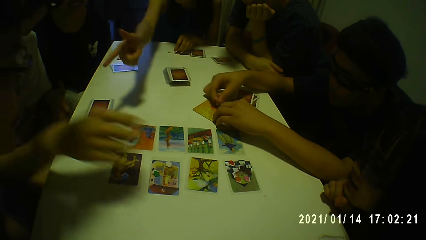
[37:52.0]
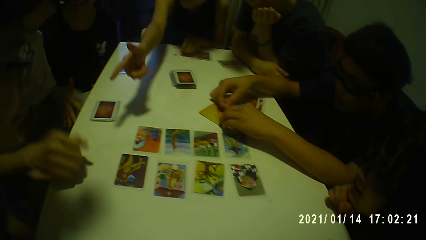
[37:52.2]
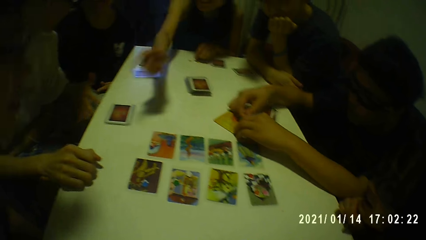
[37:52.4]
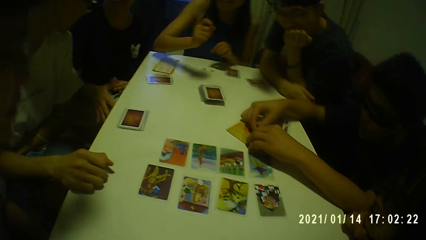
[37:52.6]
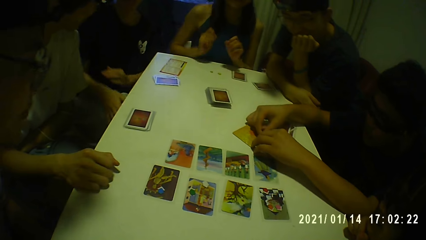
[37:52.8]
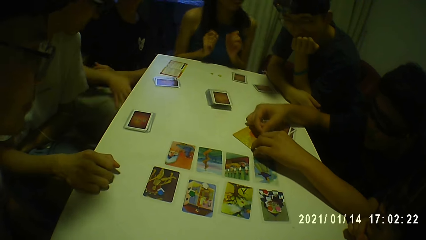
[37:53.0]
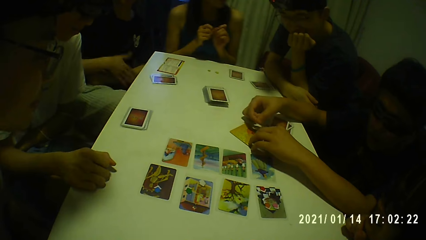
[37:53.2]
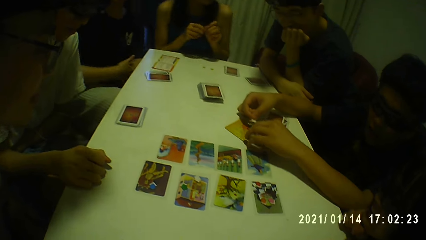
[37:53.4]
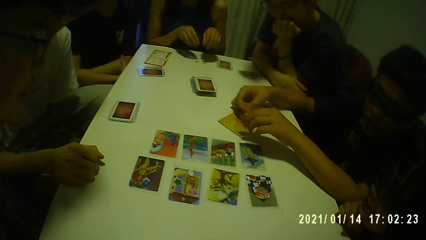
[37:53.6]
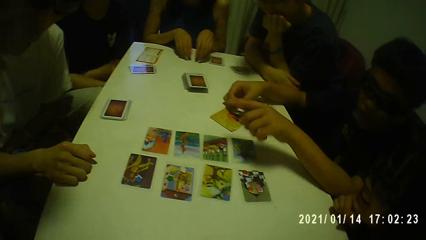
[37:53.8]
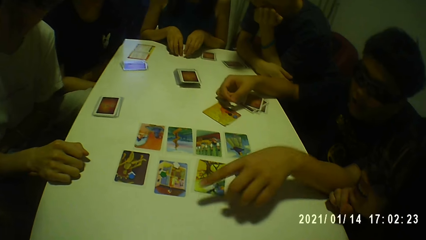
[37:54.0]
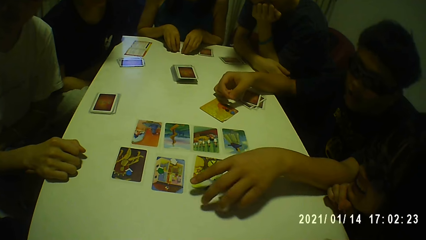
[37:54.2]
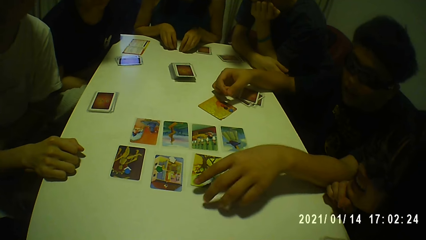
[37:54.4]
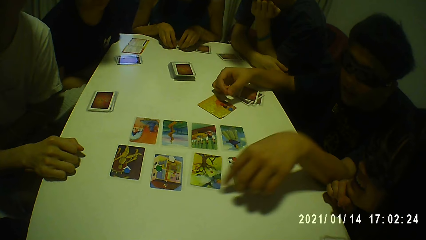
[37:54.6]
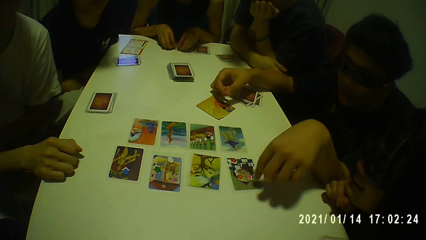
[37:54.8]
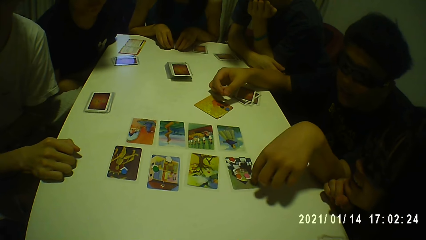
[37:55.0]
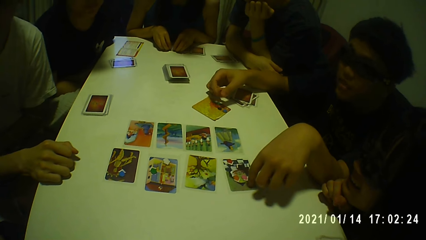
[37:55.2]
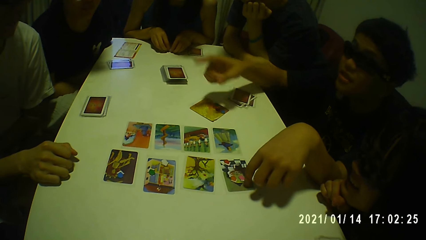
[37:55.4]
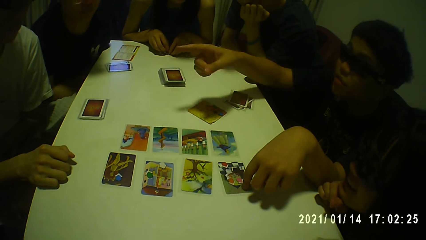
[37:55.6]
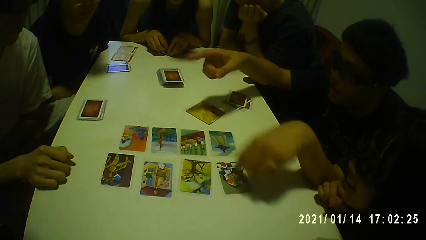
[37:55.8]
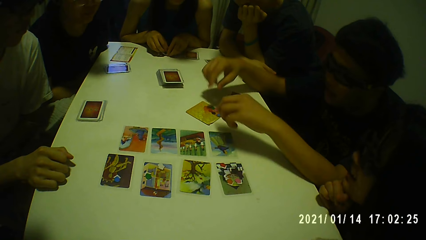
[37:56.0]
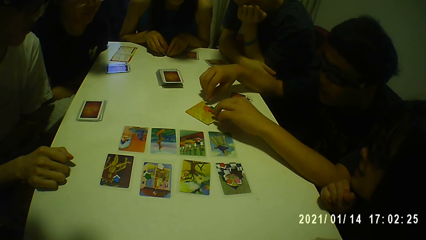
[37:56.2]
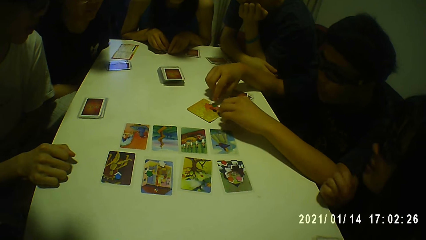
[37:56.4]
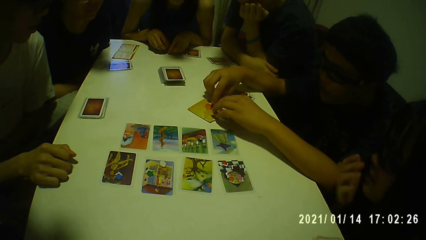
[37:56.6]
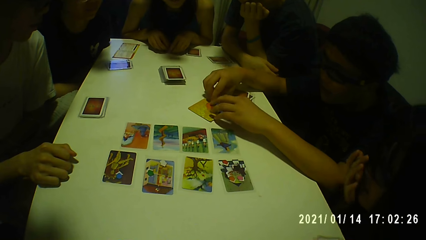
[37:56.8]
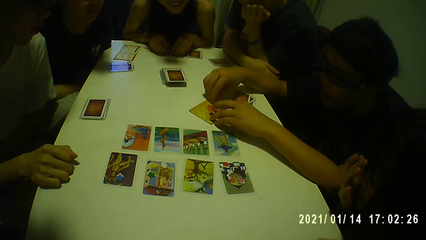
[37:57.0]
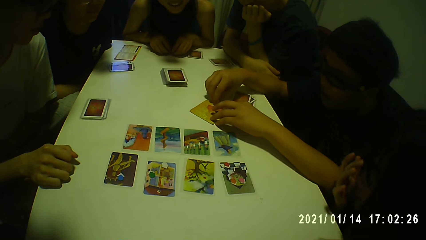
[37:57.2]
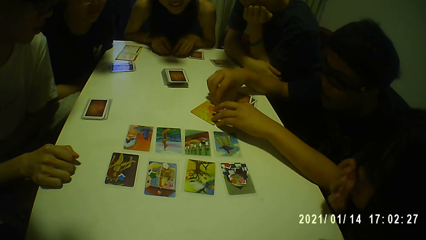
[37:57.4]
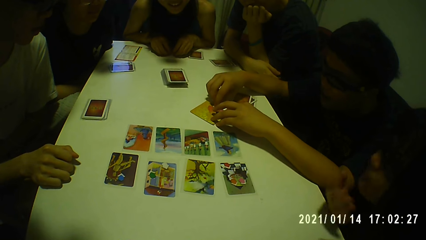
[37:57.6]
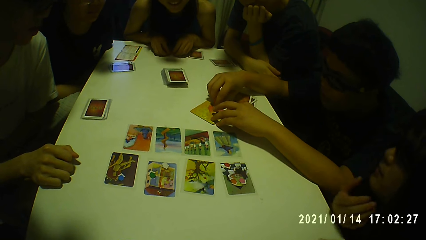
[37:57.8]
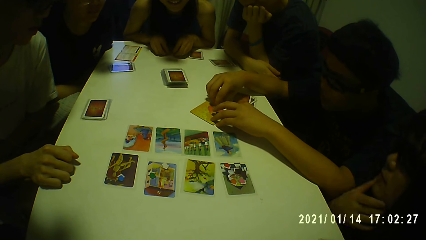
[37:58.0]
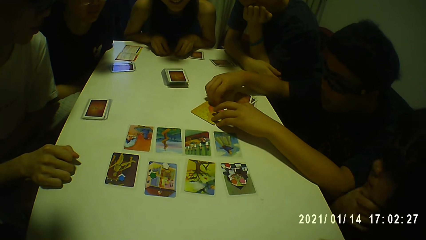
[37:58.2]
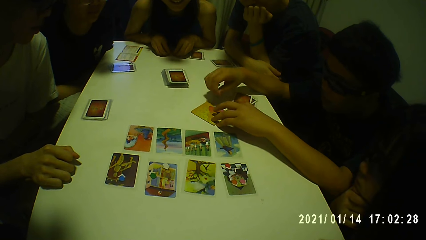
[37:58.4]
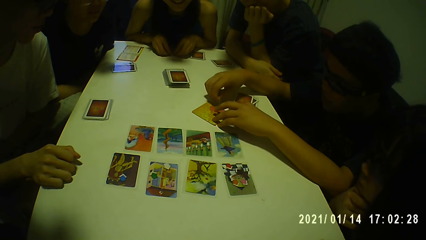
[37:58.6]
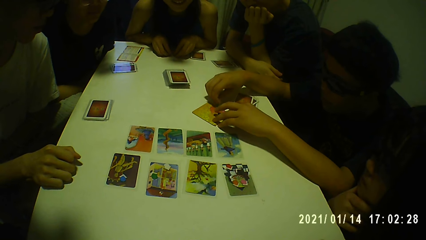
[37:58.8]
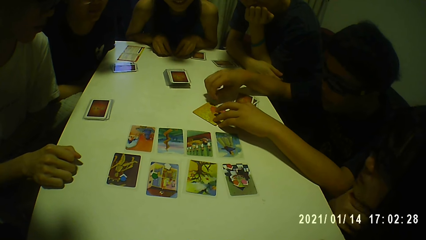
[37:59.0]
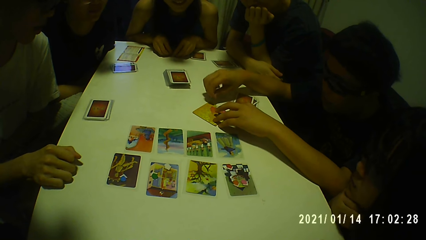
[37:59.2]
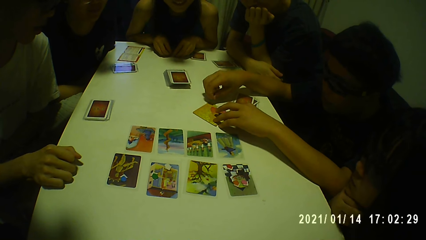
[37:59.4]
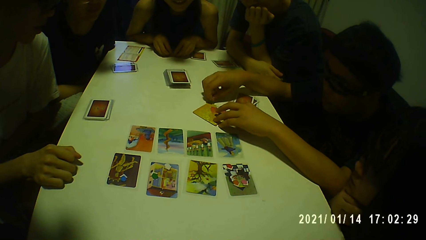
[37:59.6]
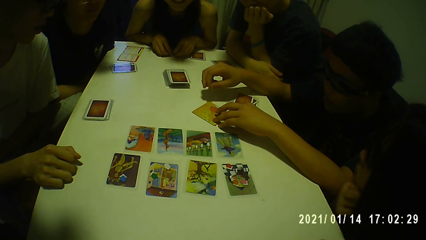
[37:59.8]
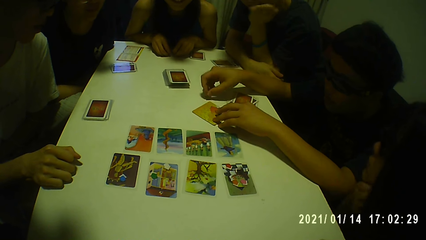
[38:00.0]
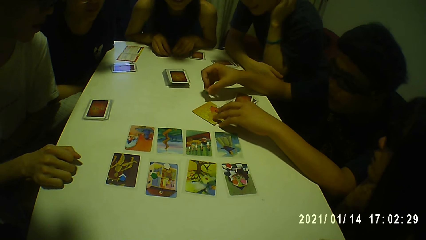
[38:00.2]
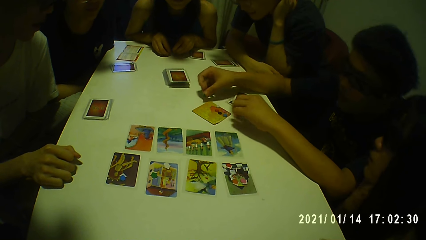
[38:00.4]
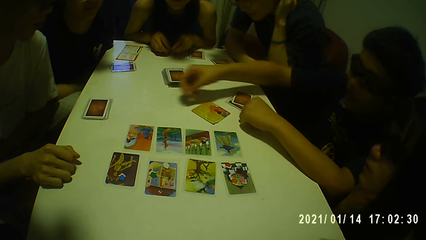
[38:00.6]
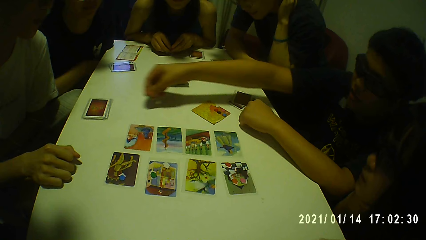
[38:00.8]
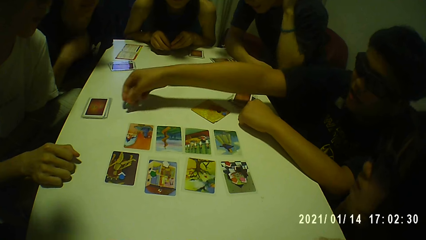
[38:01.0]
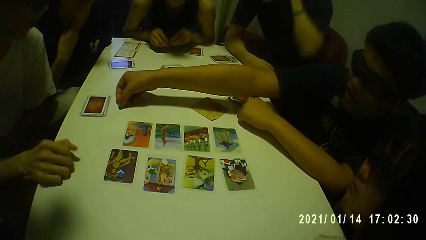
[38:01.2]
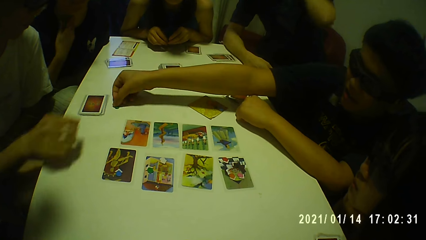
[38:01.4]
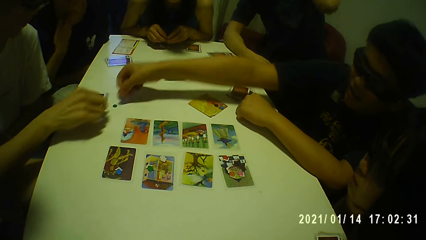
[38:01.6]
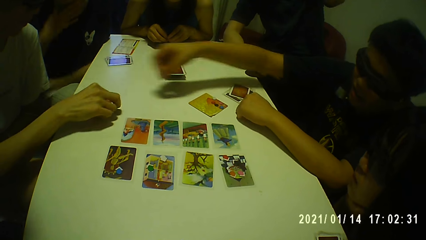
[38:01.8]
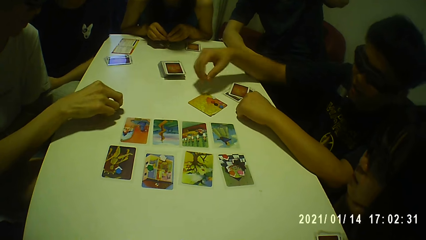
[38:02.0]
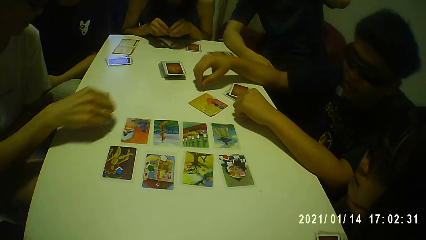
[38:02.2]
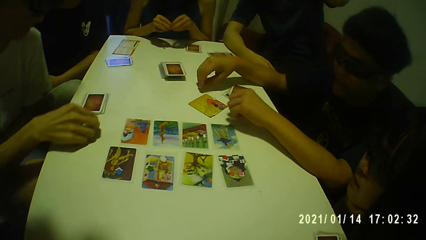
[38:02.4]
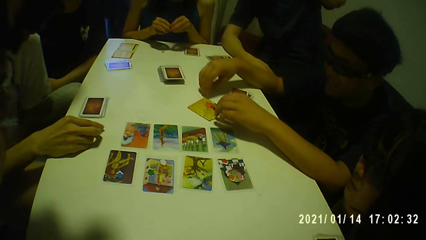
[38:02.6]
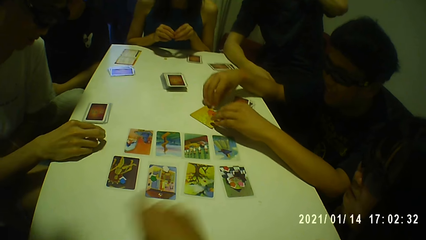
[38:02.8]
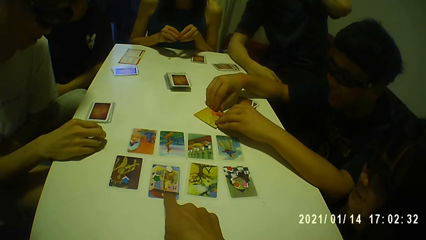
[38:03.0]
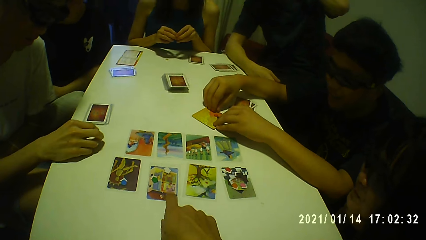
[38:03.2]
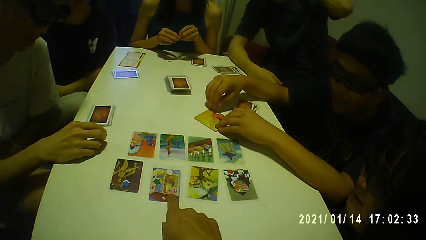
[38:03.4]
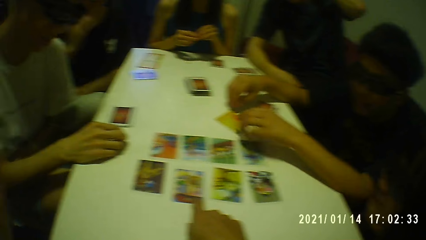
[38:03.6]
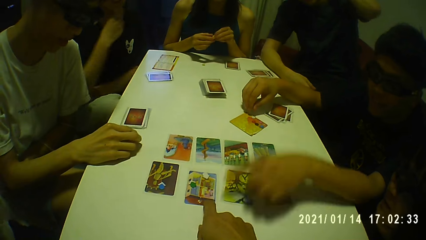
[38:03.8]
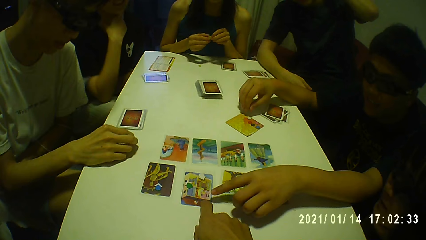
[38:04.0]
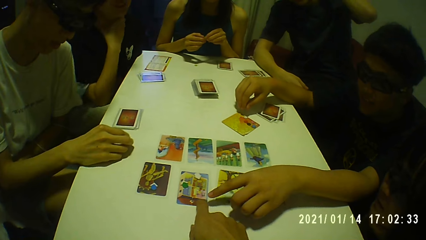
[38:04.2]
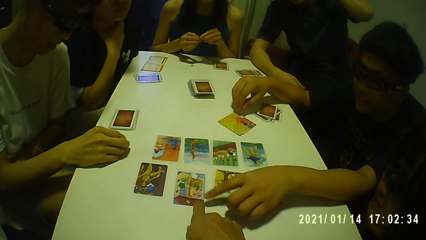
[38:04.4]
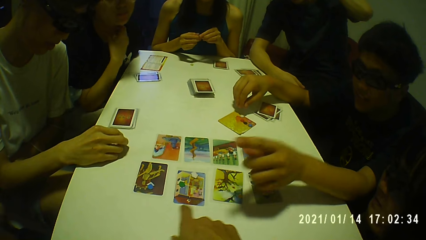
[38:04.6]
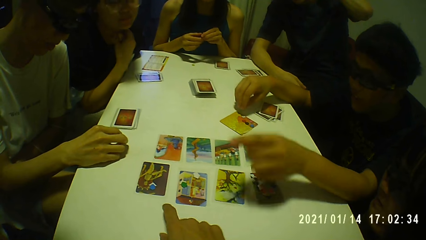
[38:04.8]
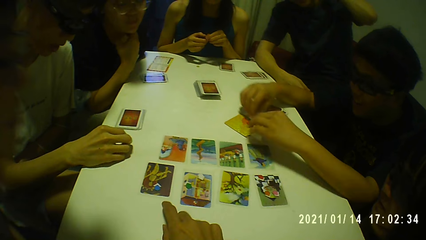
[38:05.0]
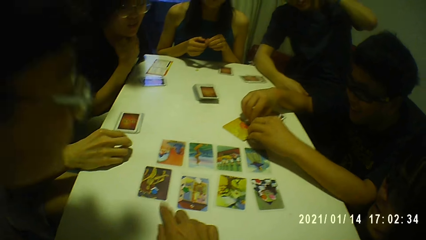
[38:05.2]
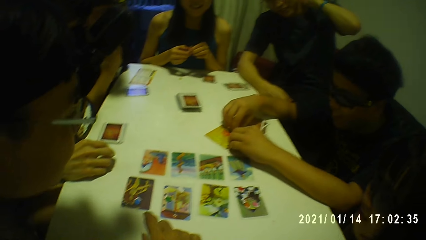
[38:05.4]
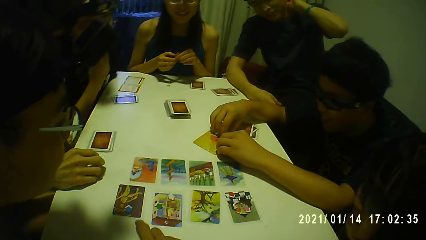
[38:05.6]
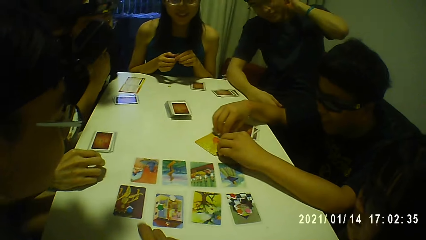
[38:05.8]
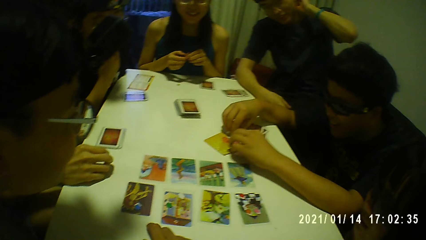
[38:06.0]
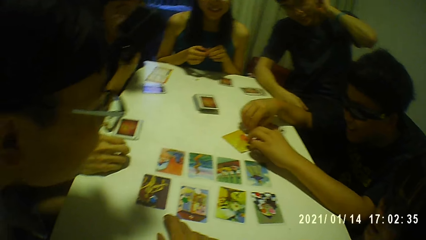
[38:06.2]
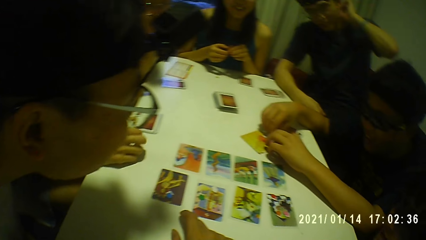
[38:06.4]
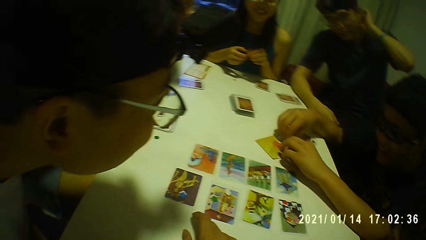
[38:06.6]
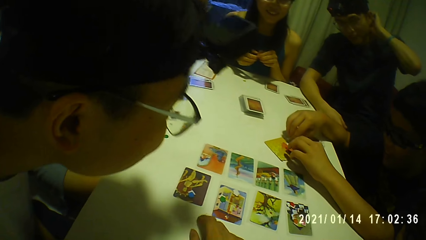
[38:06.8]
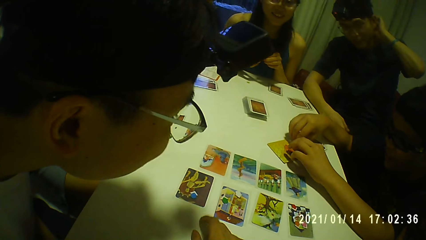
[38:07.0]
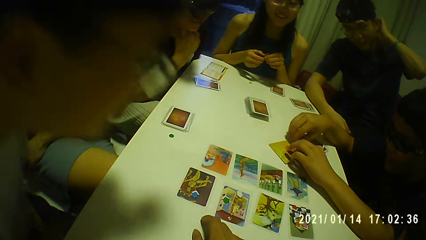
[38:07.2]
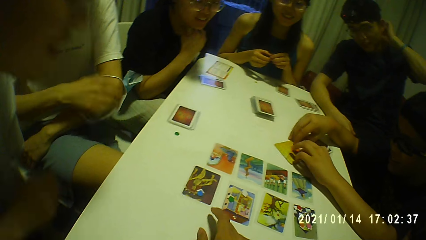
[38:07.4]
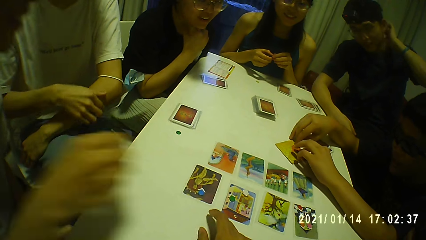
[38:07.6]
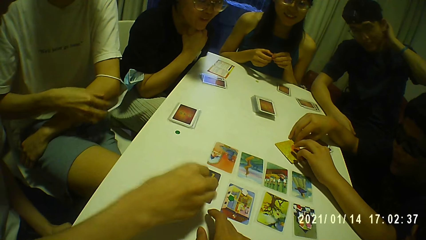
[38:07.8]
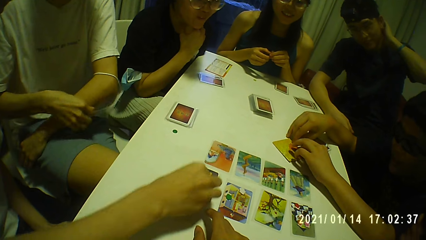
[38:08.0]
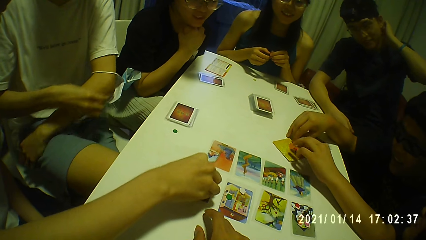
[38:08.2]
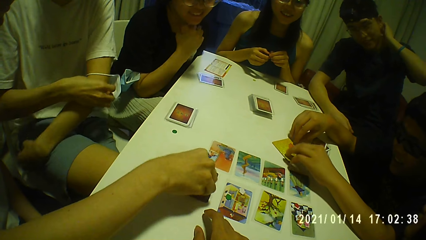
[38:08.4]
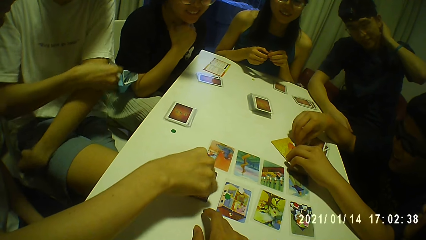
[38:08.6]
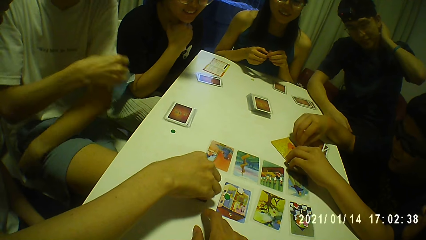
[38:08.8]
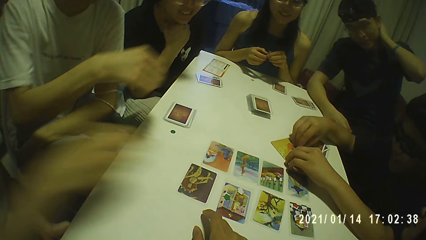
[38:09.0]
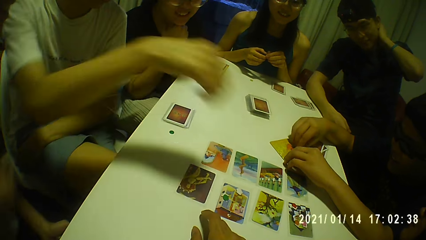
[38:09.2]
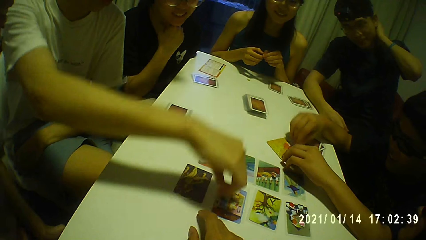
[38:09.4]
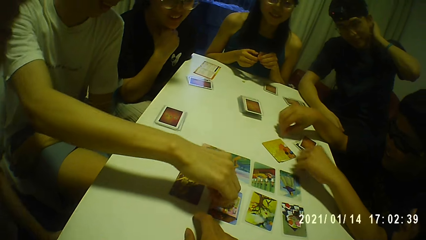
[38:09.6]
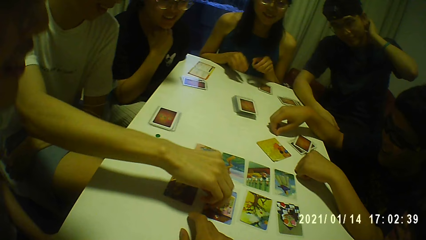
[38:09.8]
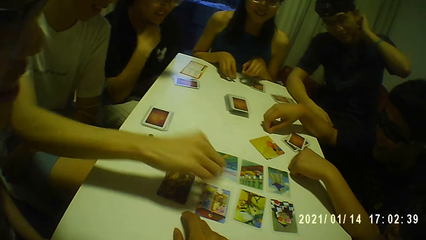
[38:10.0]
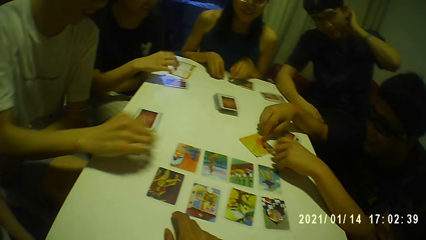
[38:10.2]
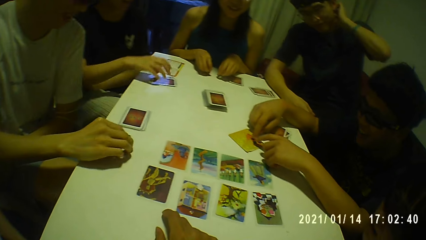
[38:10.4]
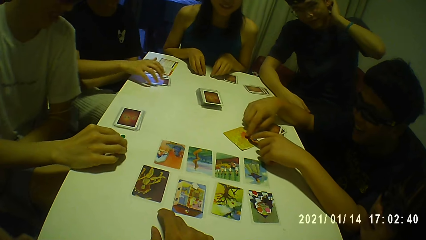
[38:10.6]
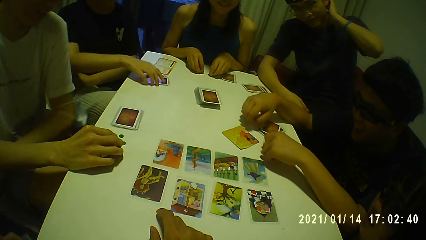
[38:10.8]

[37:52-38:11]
A man touches the card on the table with his left hand. The man touches the tokens on the card with both hands and picks a token from the card with his right hand. A woman touches her face with her right hand. Another man touches his neck with his left hand. The first man drops the token on the table with his right hand. A third man moves the token on the table with his right hand. The first man touches the card on the table with both hands. The camera wearer touches a card on the table with his right hand. The first man touches the tokens on the card with both hands. A fourth man picks the token from the card on the table with his right hand. The third man moves a facemask on his left hand with his right hand. A person touches playing cards. The third man picks a token from the card on the table with his right hand and drops the token on the table with his right hand. Another woman touches the token on the table with her right hand. Another person touches playing cards.
